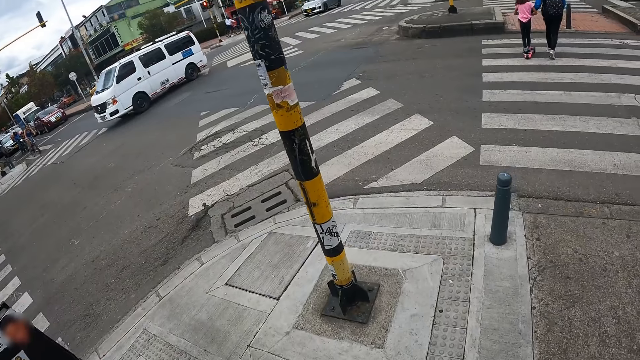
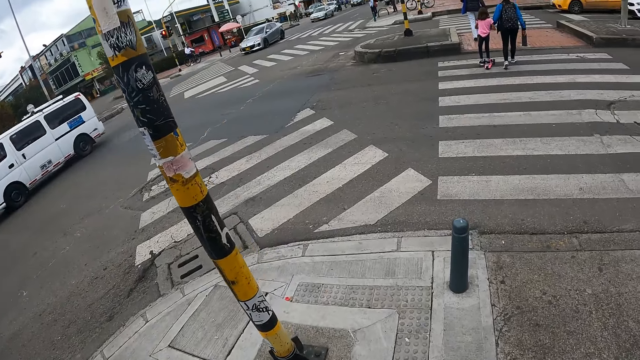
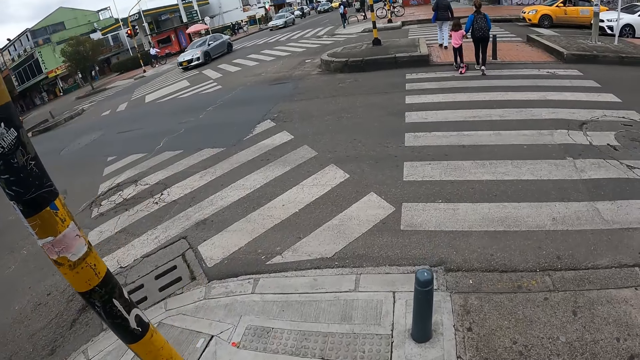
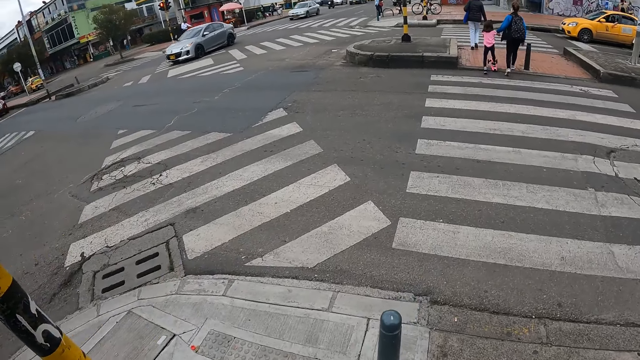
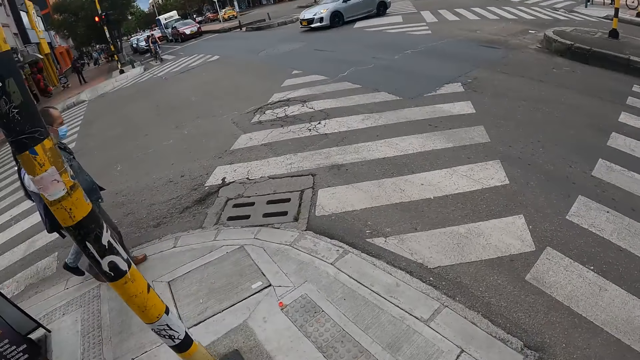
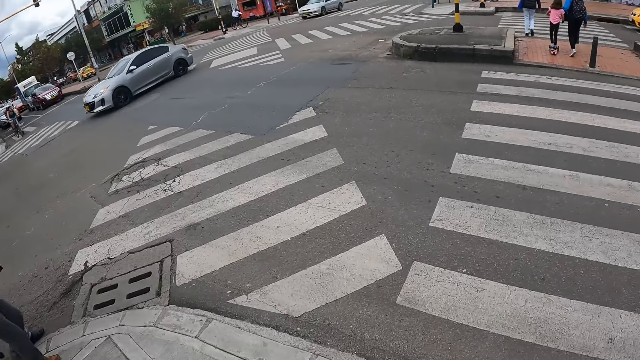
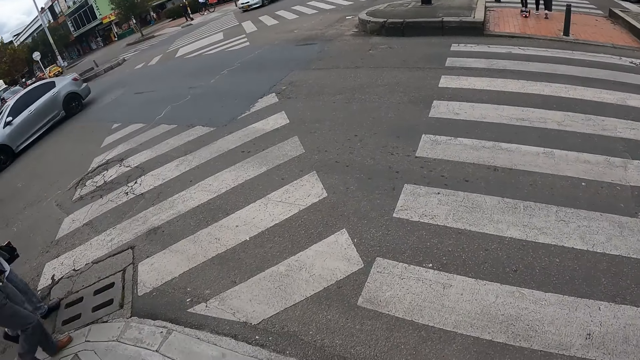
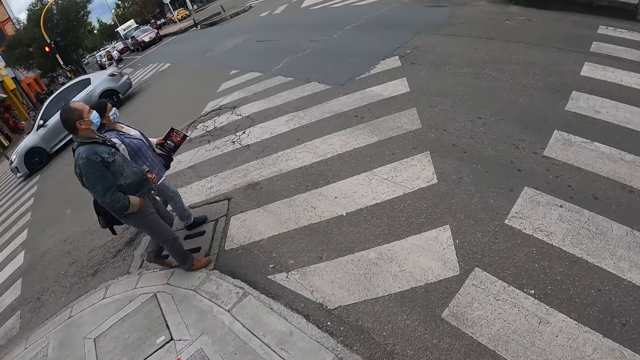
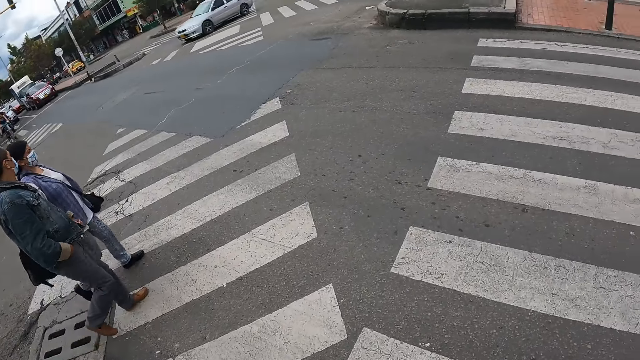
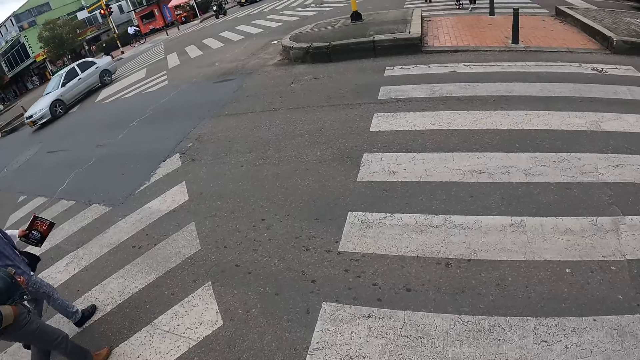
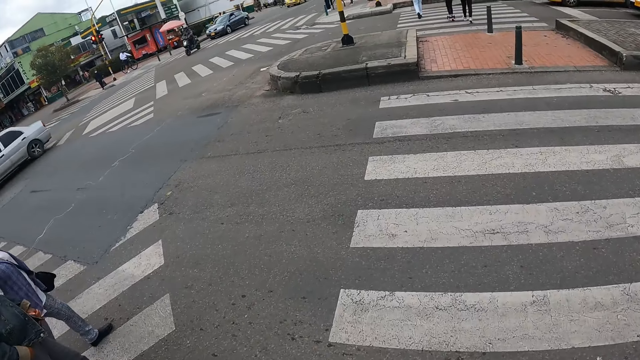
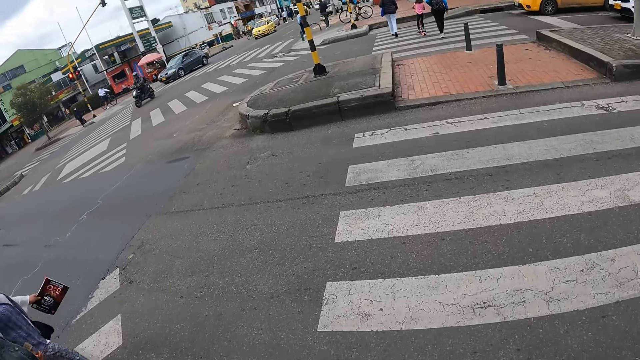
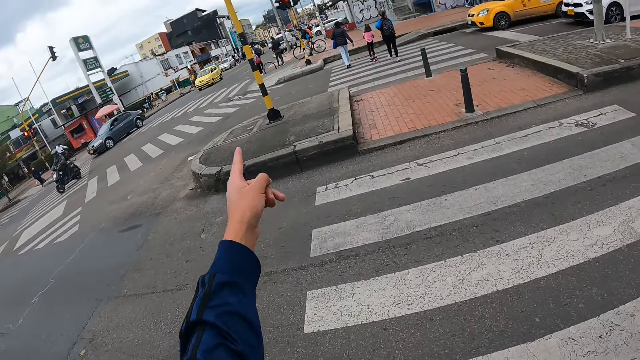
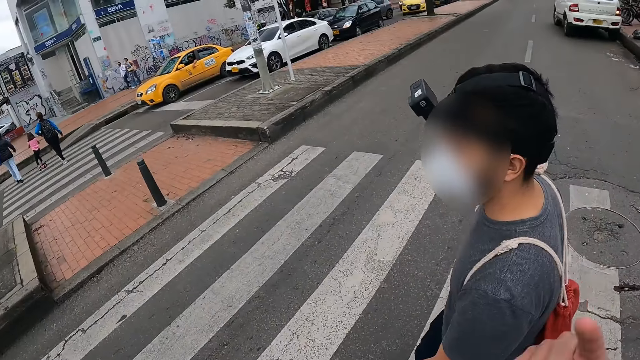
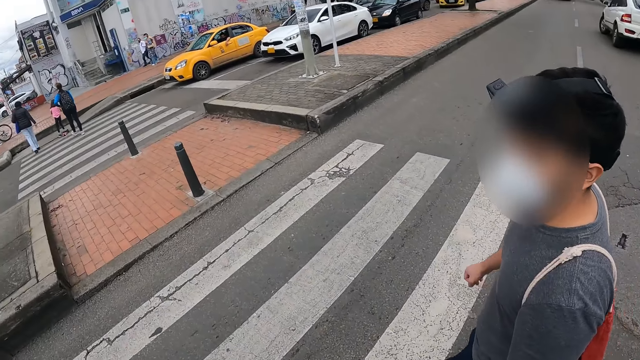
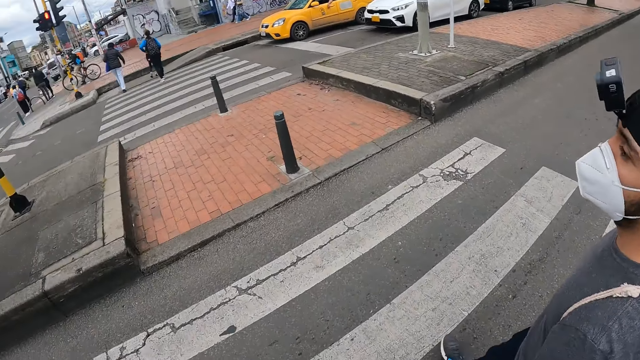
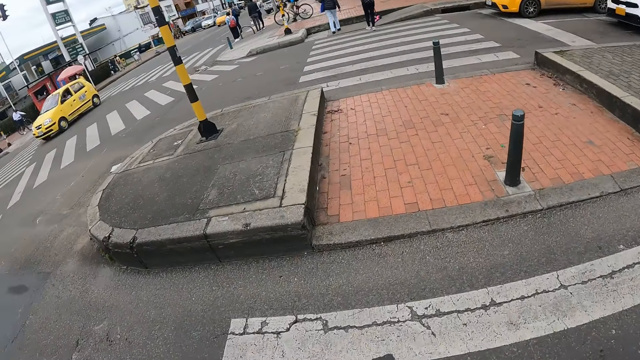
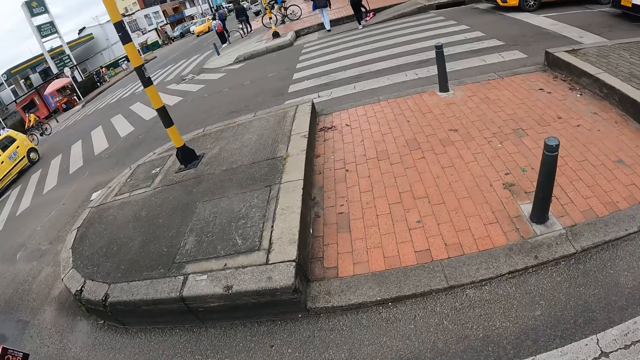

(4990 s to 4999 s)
The camera wearer moves around. They look around. They point to the other side. A man crosses the street.

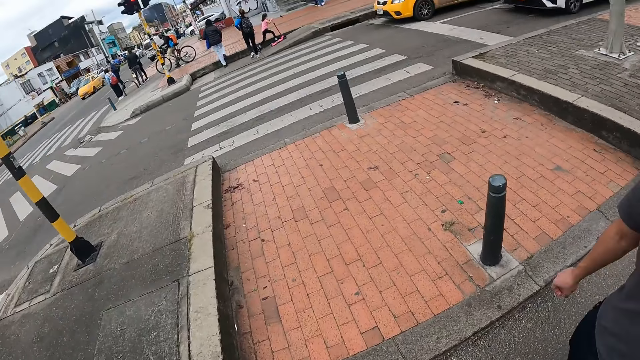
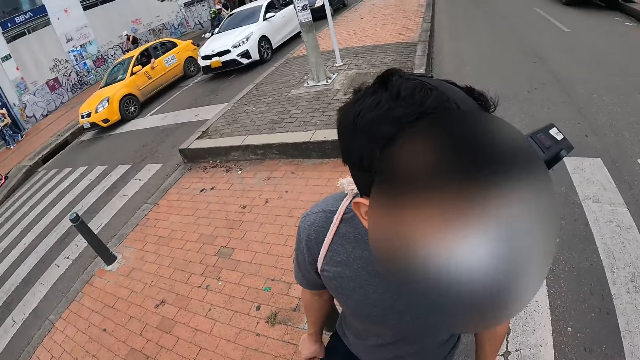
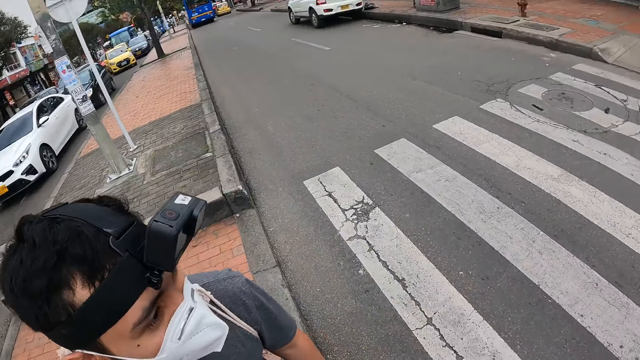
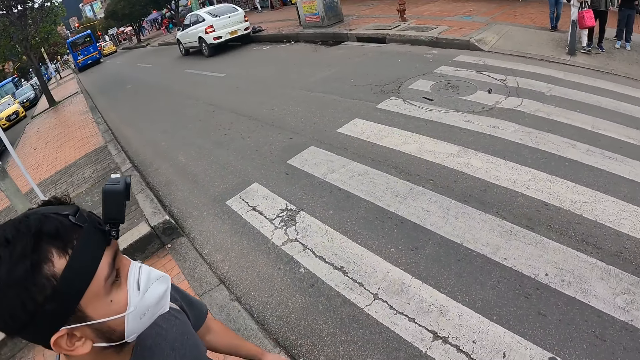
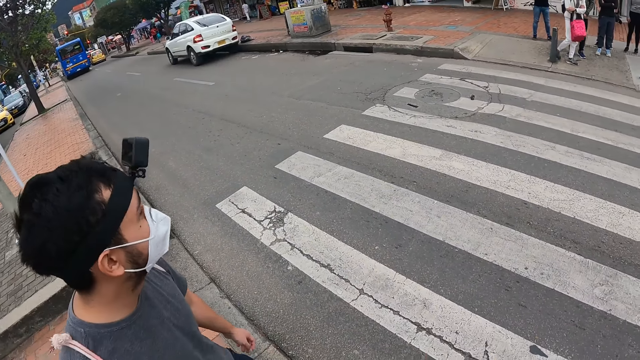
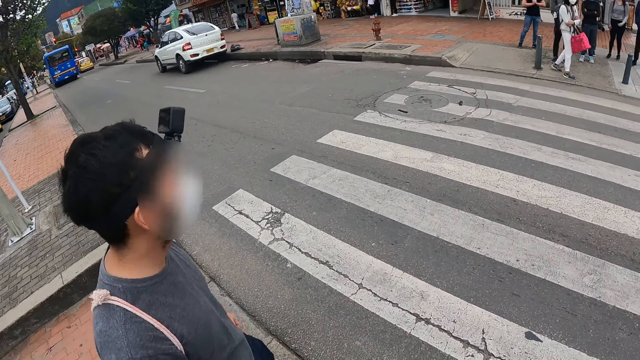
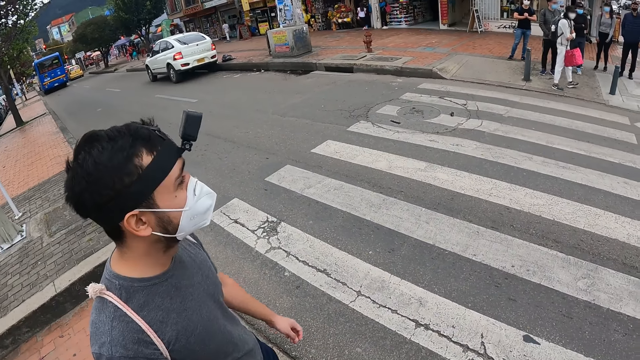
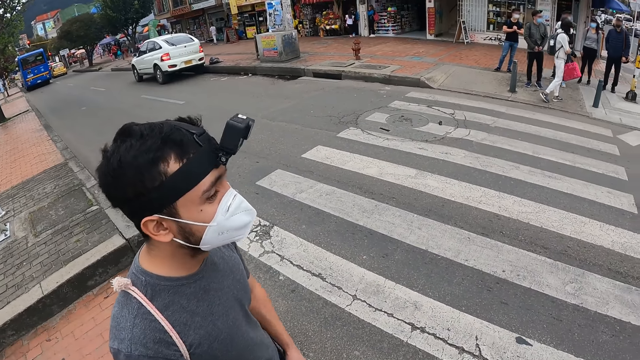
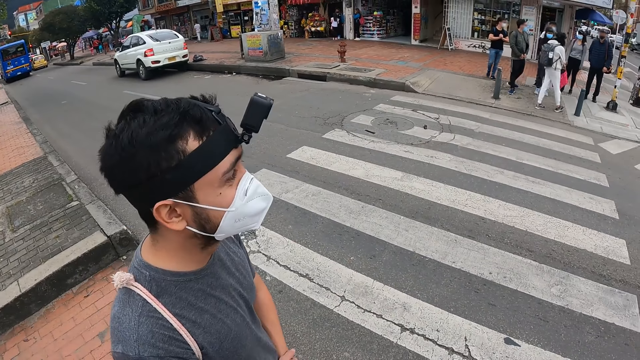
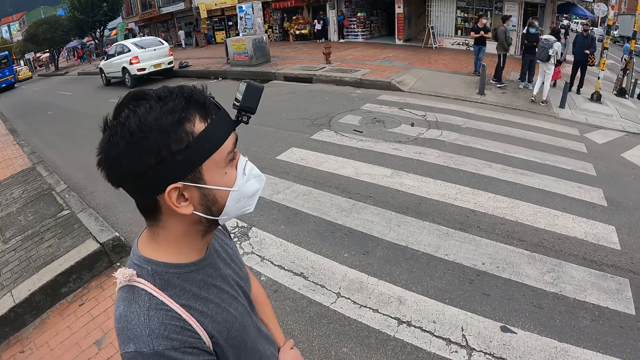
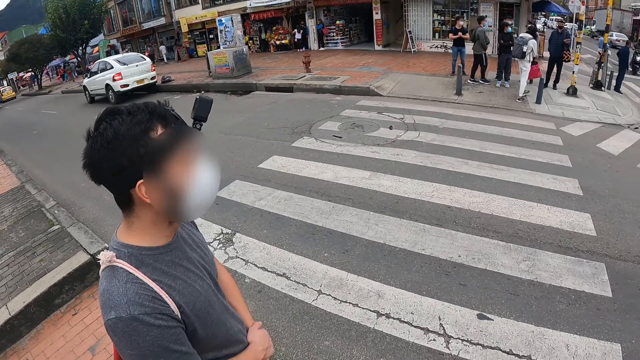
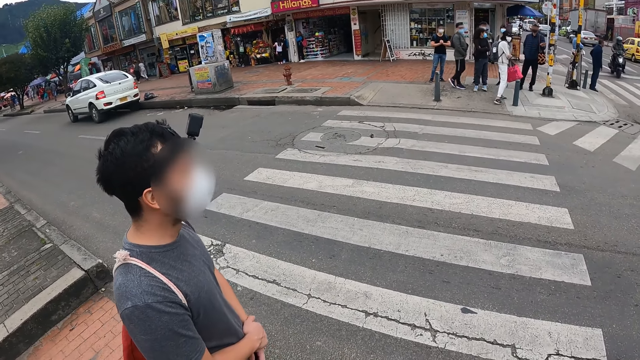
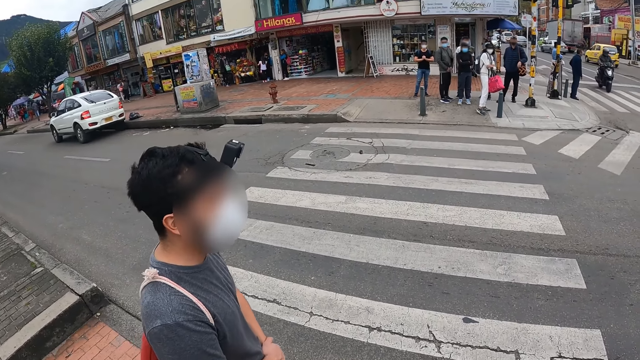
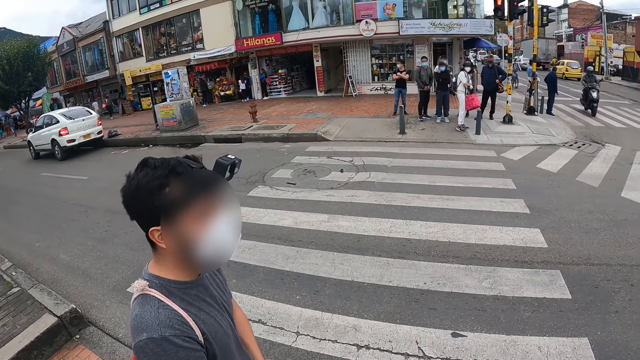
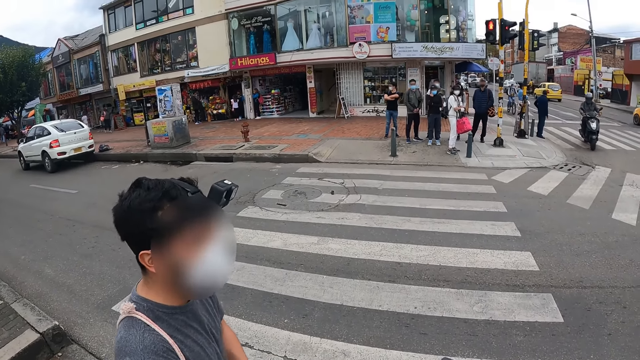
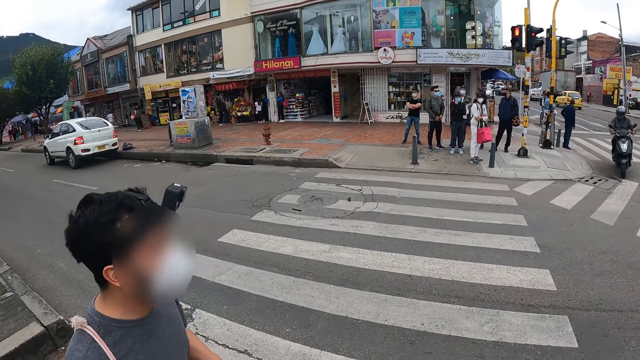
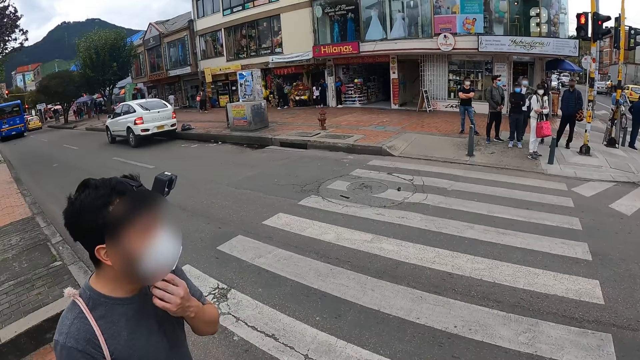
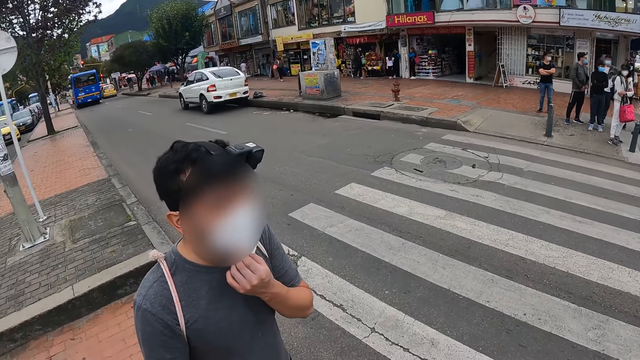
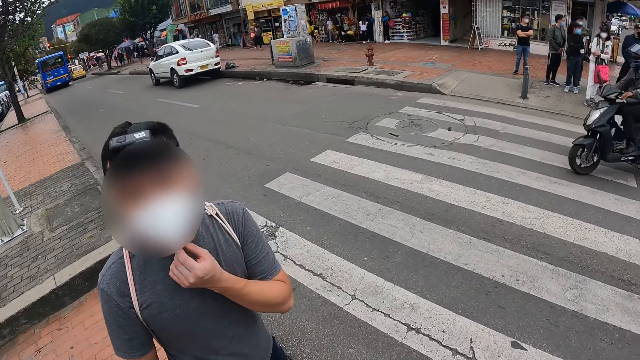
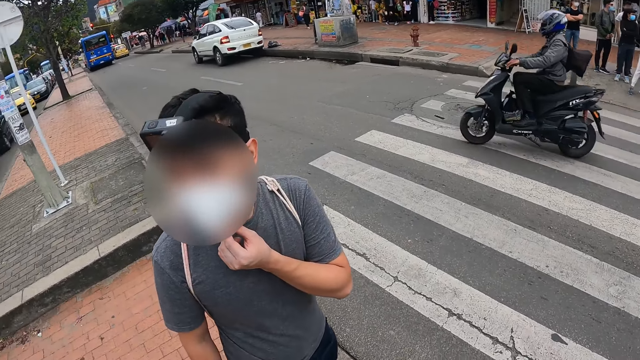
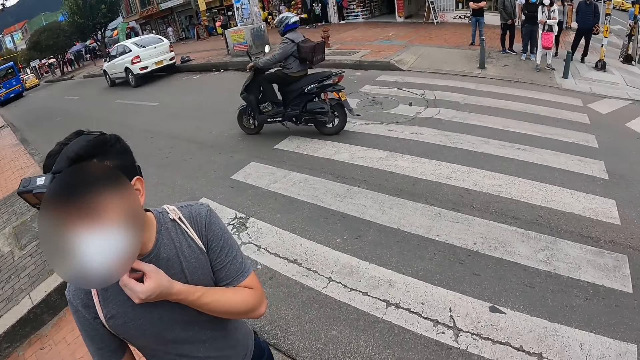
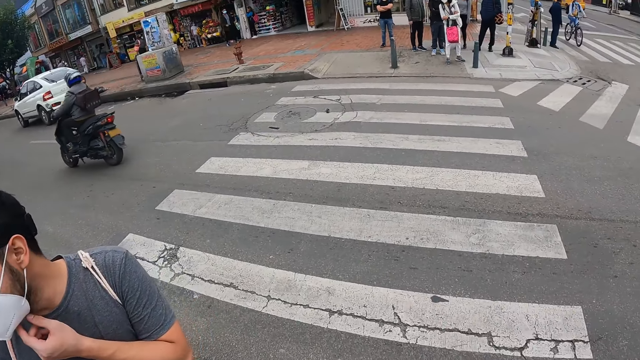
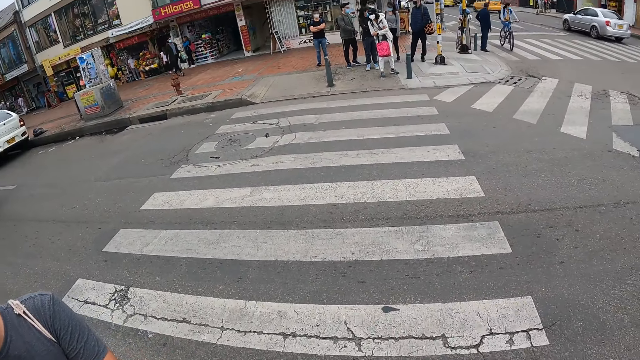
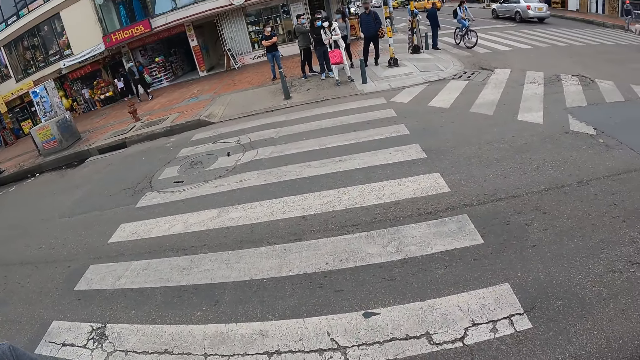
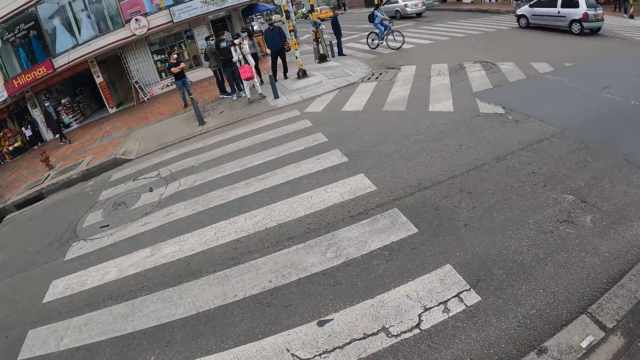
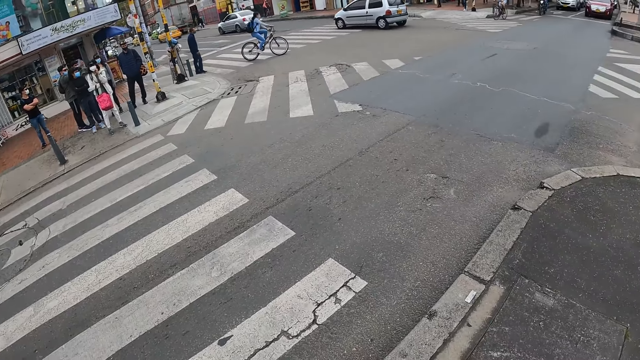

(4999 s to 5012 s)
The camera wearer looks around. A lady walks around. The camera wearer looks at the group of people at the other end of the road. The man touches his face with his left hand. The camera wearer interacts with the man. Another man rides a motorcycle across the road.
